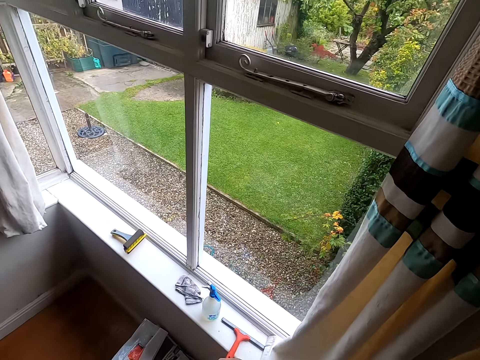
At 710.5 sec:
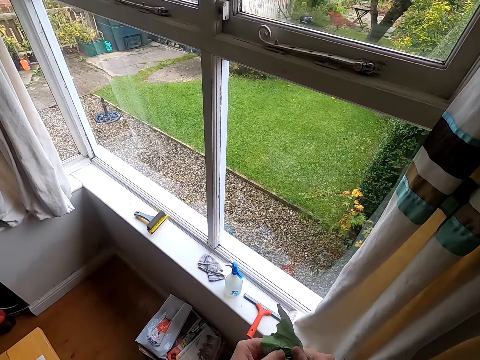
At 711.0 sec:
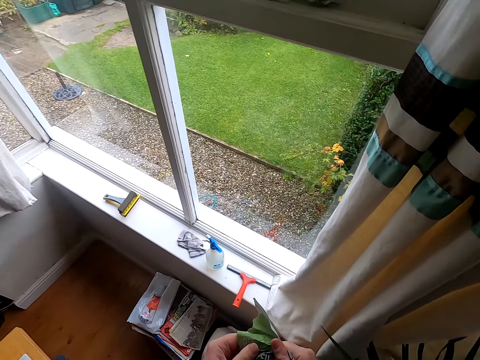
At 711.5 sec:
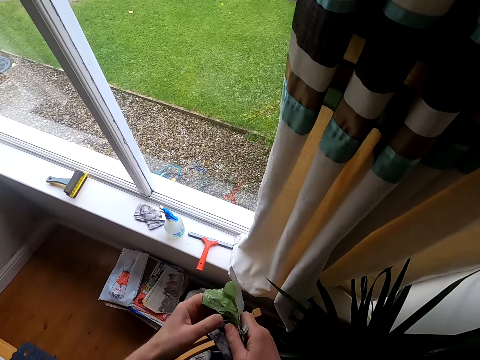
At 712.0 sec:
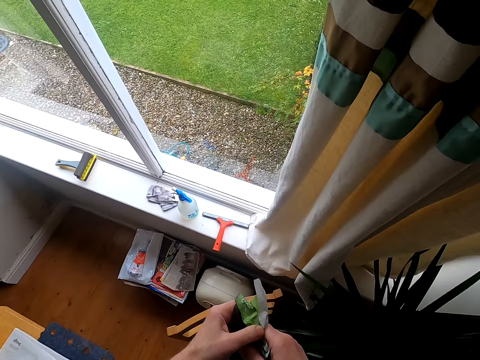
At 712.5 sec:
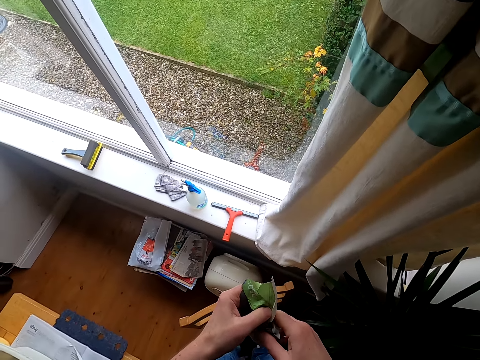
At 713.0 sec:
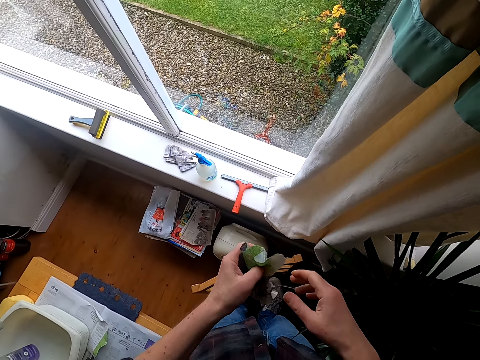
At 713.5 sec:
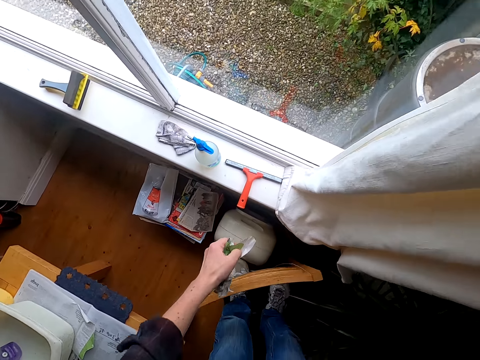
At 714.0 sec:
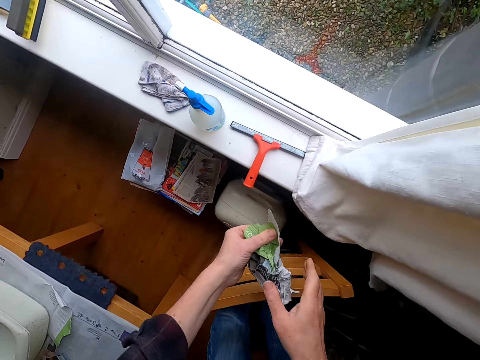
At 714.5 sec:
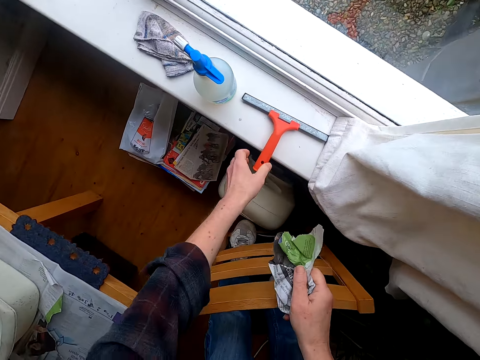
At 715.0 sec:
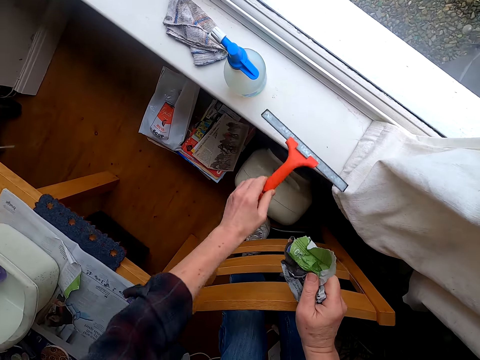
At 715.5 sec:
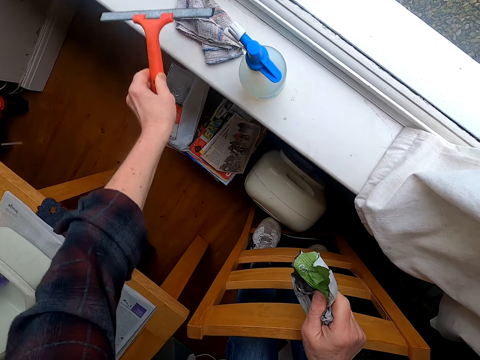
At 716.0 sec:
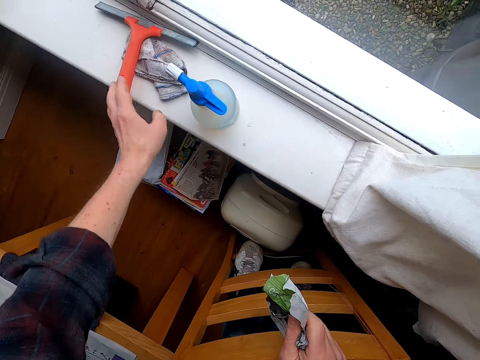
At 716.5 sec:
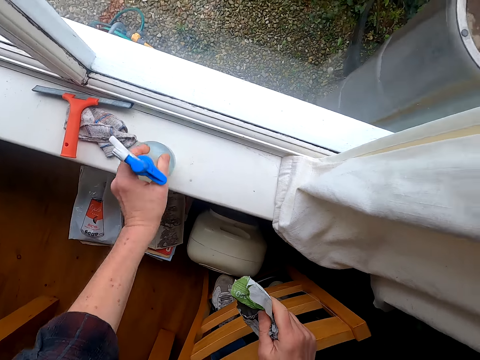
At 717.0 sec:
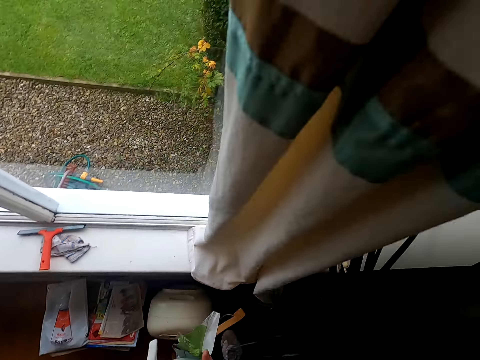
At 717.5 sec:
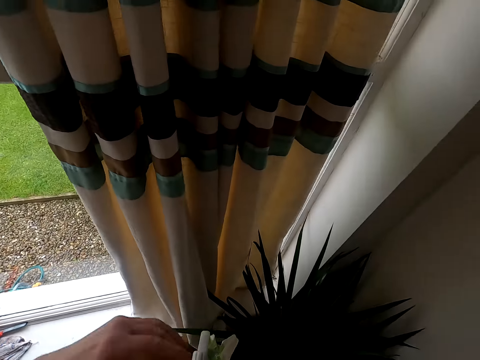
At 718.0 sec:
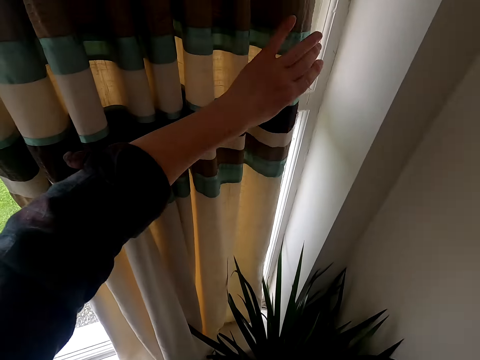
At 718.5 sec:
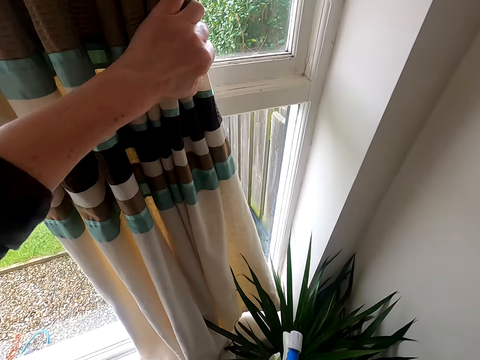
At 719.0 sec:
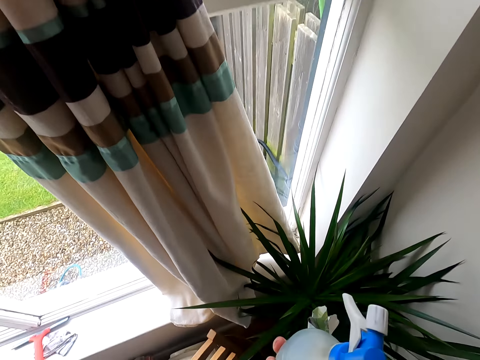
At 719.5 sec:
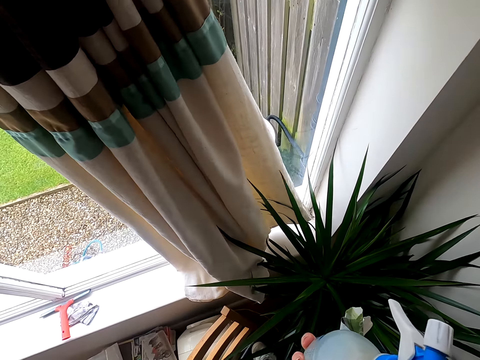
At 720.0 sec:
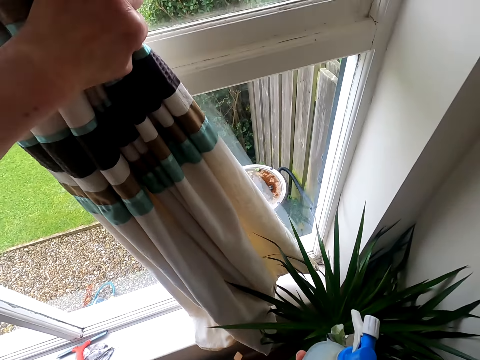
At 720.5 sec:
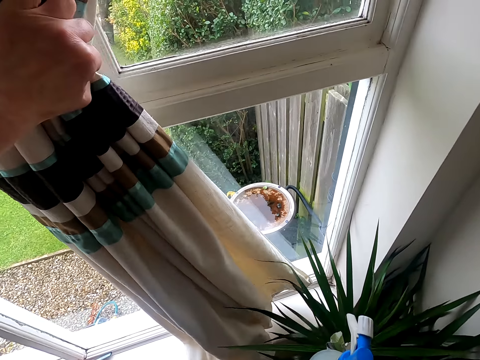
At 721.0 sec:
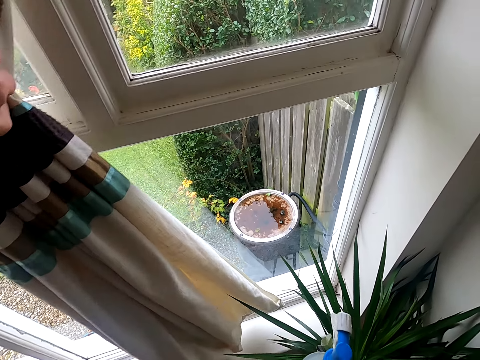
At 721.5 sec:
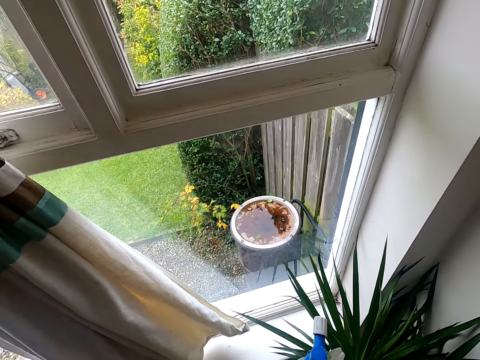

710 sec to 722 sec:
The camera wearer adjusts a piece of paper on his hands. He moves around a room. He moves a squeegee on a window. He picks up a bottle from the window. He moves a curtain on the window.

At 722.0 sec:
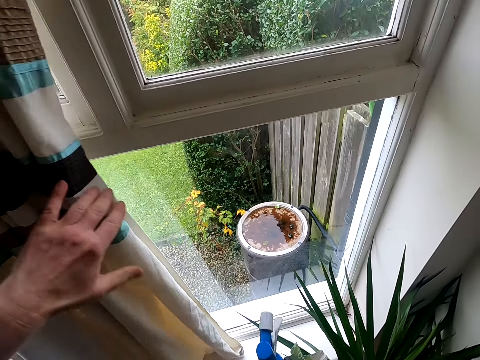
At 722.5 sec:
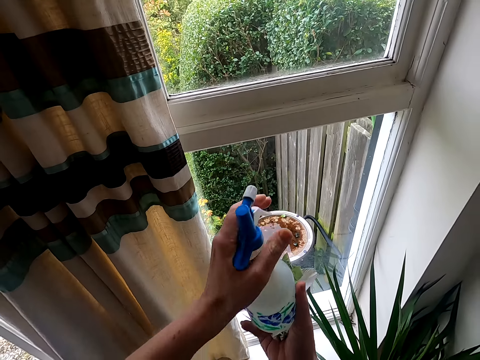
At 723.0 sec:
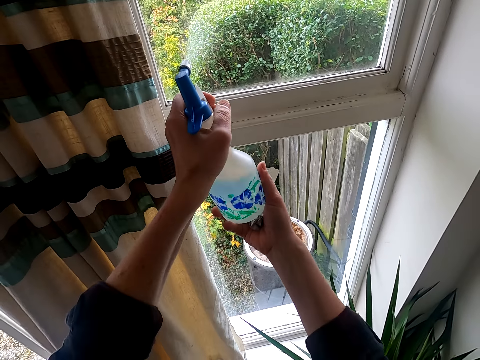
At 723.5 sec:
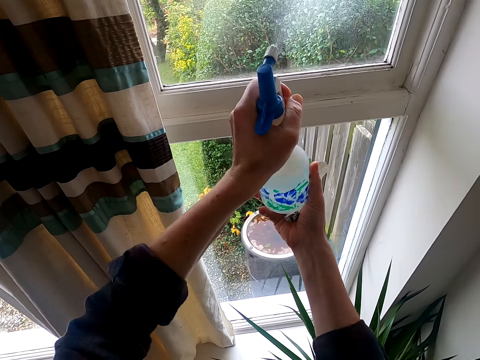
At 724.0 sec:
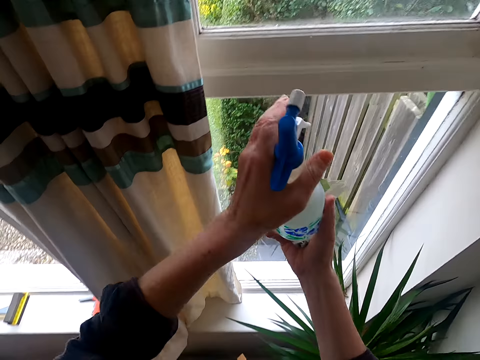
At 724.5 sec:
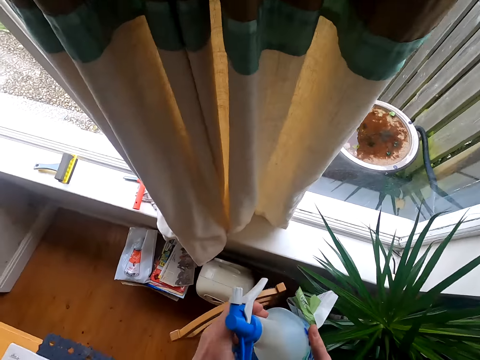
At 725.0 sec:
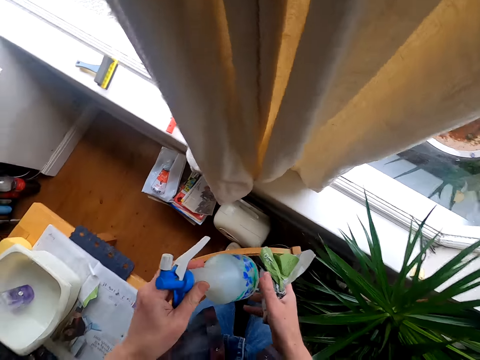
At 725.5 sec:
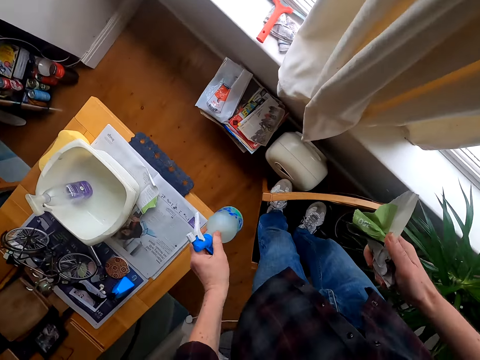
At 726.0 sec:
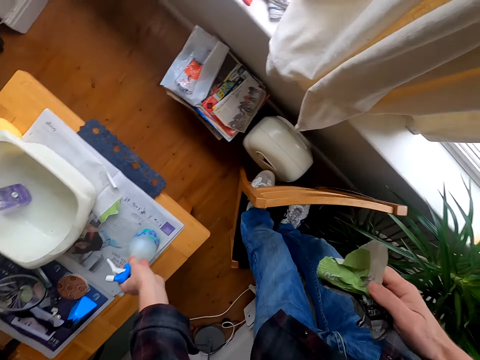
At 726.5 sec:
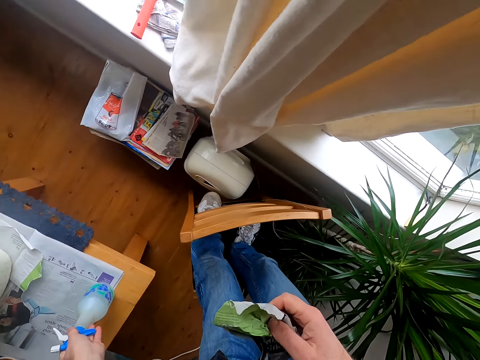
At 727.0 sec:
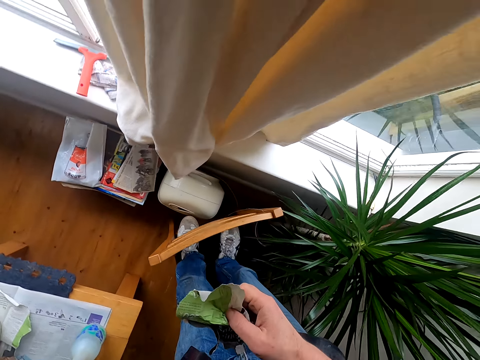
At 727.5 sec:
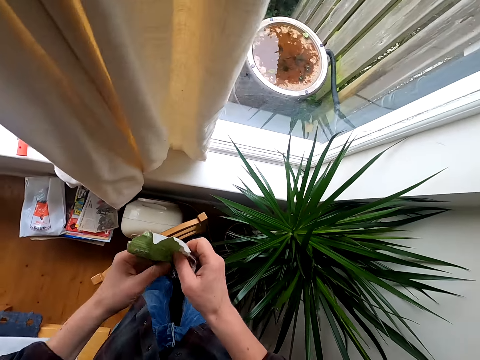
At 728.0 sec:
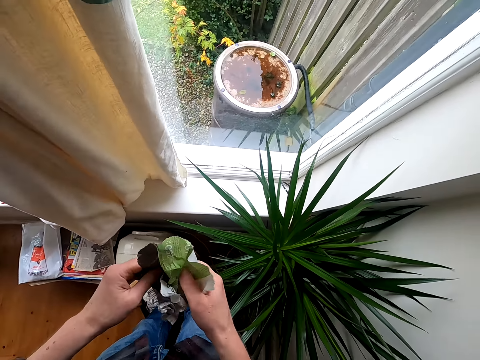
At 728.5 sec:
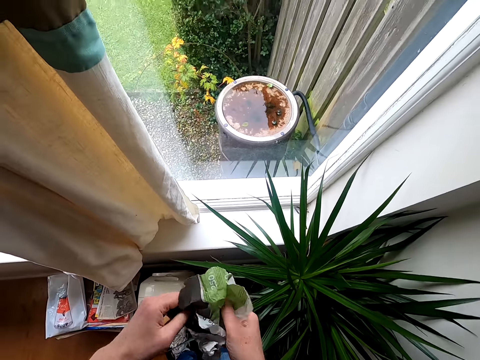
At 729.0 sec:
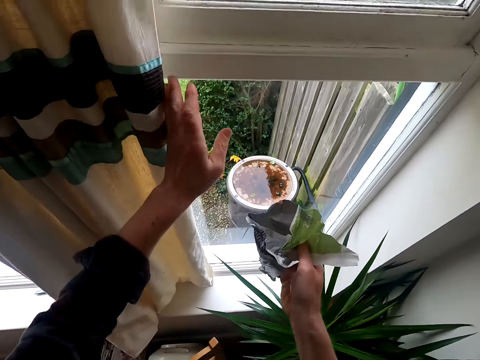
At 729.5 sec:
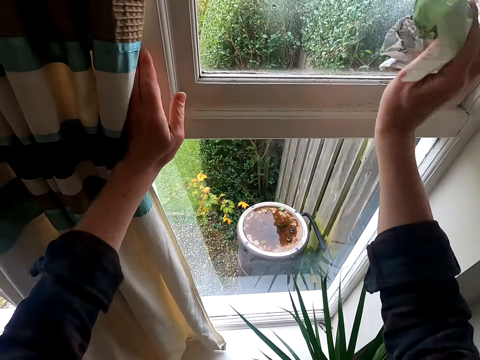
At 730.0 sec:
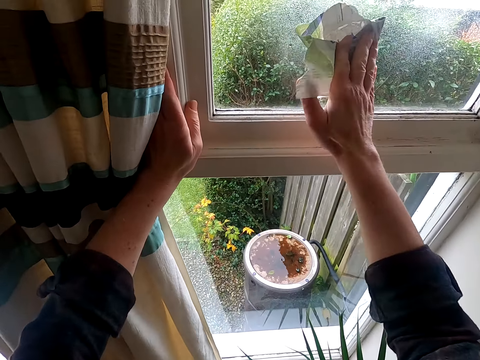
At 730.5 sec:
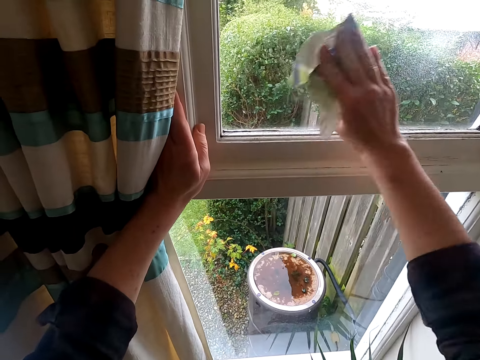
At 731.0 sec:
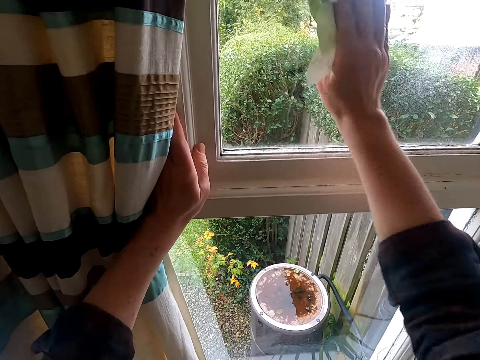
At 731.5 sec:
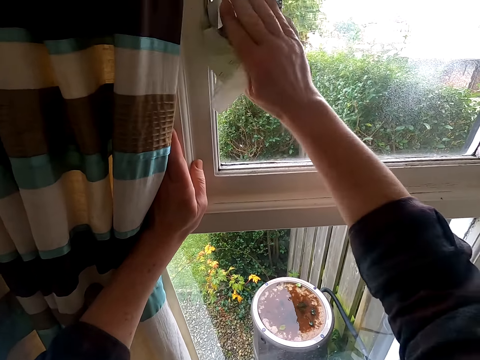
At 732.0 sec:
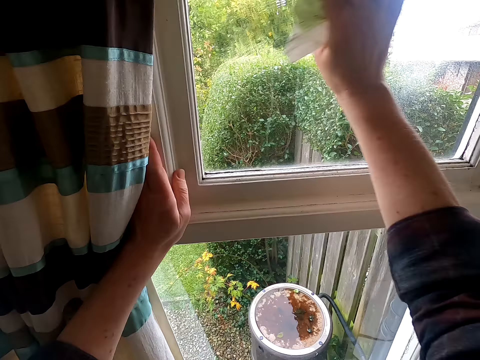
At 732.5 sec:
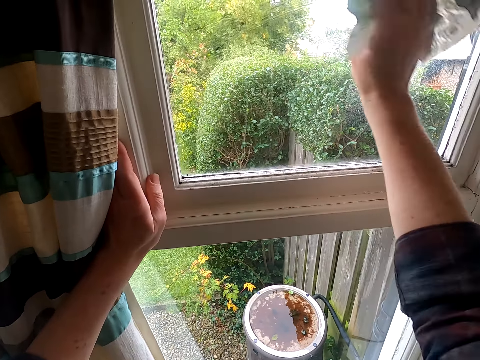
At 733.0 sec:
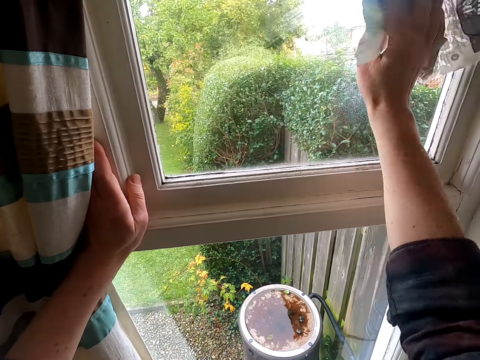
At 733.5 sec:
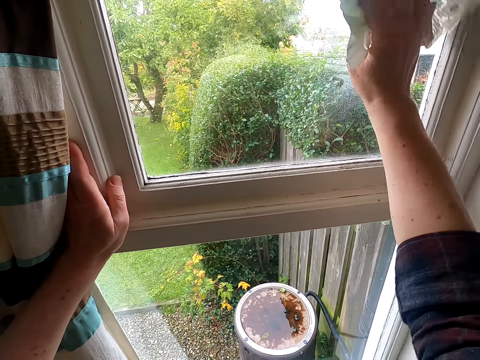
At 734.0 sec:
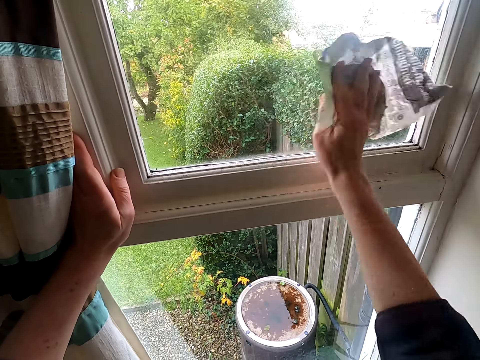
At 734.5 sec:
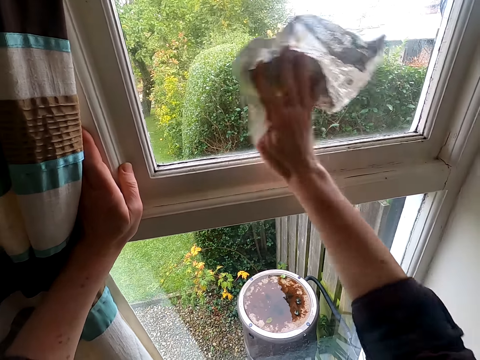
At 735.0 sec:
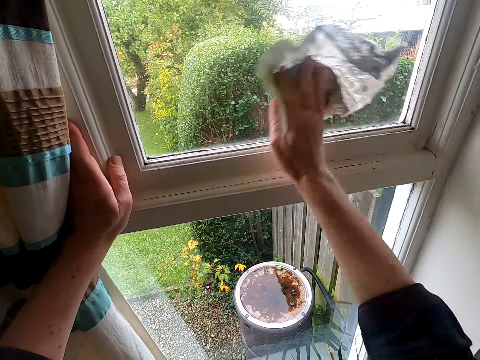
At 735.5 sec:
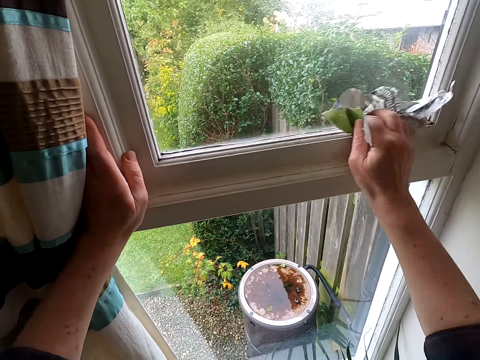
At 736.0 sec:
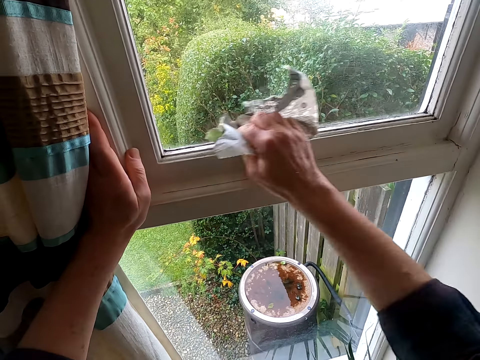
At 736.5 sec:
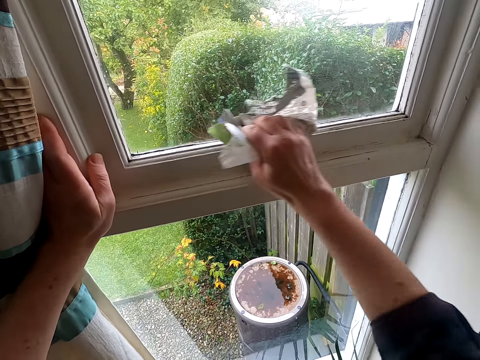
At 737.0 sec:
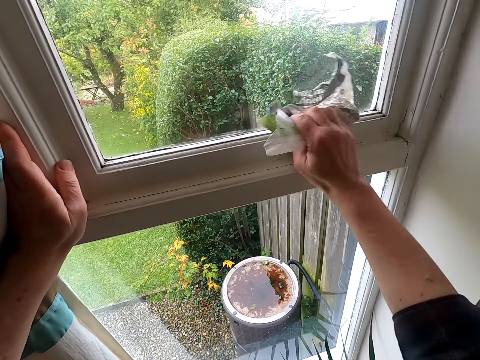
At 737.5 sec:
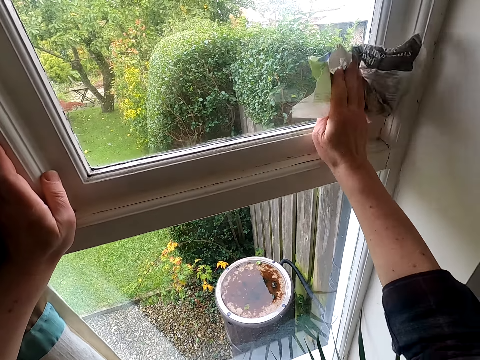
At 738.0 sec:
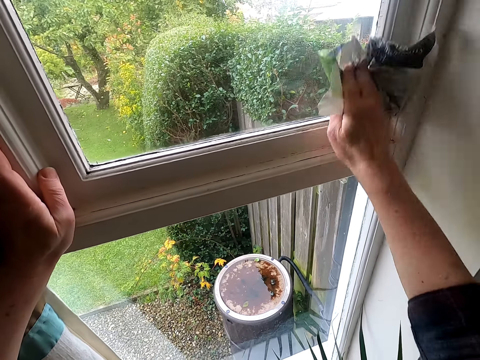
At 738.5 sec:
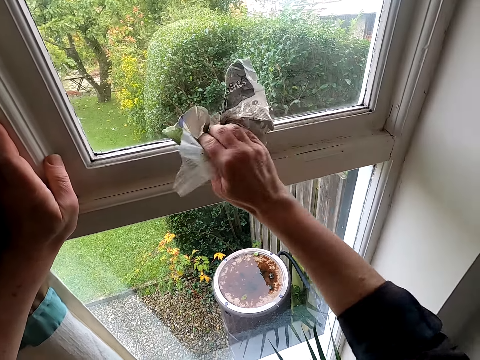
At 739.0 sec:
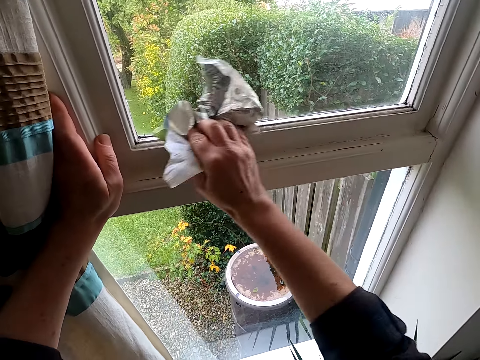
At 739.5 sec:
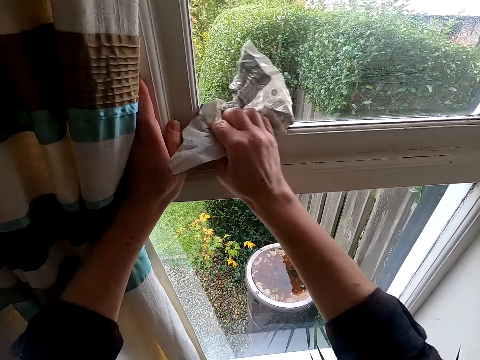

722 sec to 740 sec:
The camera wearer sprays soap or water on a window glass. He looks around a room. He puts down a bottle on a table. He adjusts a piece of paper on his hands. He wipes the window glass with the piece of paper.
